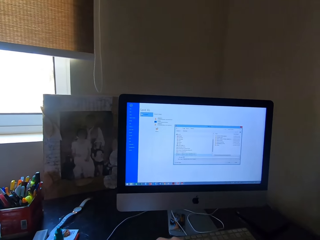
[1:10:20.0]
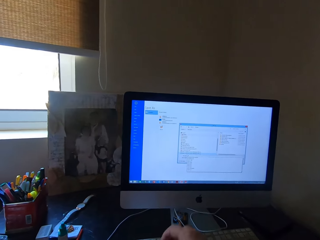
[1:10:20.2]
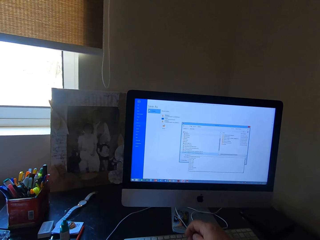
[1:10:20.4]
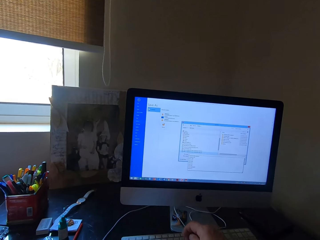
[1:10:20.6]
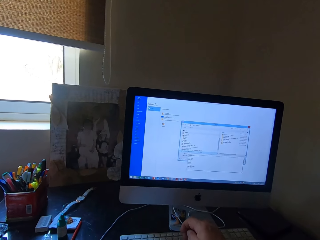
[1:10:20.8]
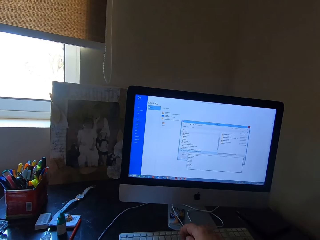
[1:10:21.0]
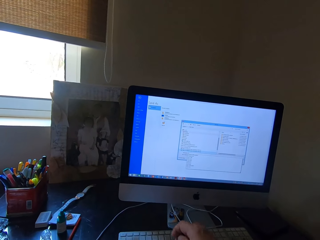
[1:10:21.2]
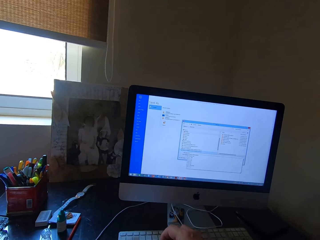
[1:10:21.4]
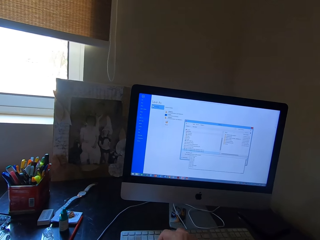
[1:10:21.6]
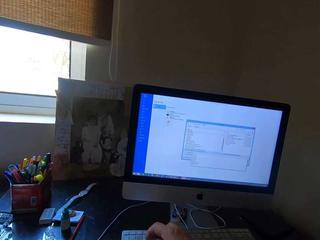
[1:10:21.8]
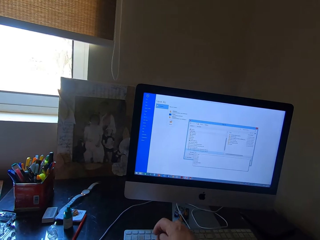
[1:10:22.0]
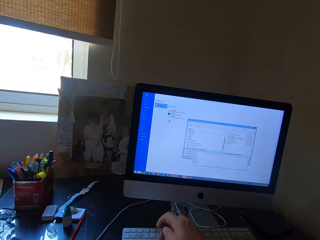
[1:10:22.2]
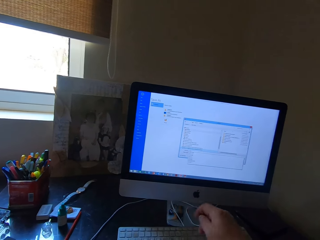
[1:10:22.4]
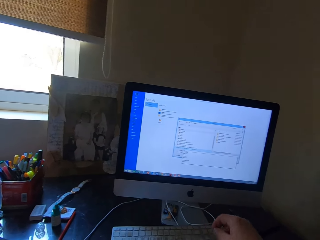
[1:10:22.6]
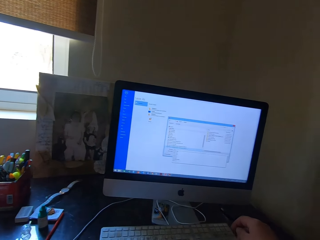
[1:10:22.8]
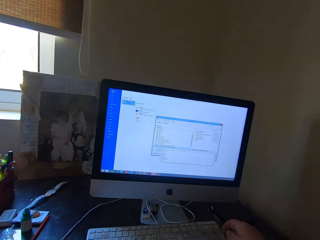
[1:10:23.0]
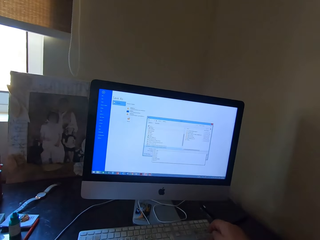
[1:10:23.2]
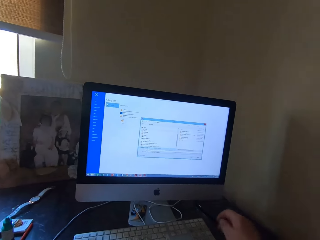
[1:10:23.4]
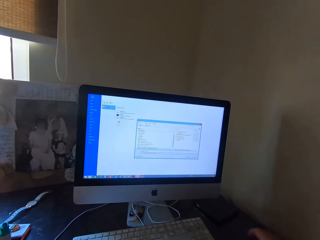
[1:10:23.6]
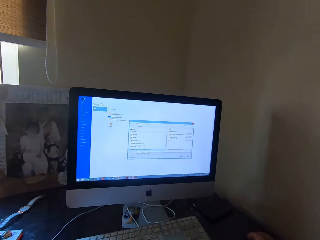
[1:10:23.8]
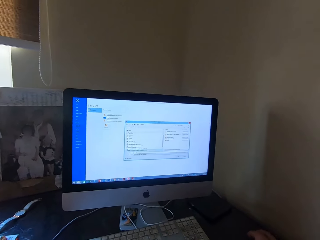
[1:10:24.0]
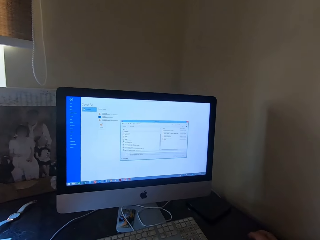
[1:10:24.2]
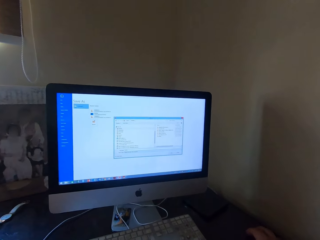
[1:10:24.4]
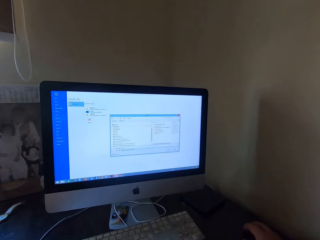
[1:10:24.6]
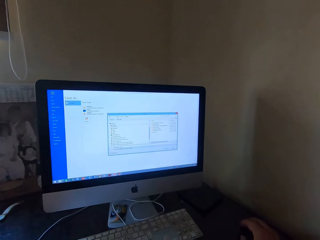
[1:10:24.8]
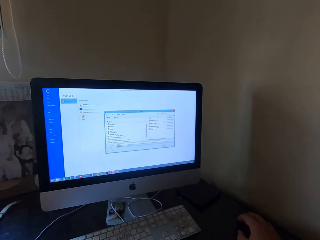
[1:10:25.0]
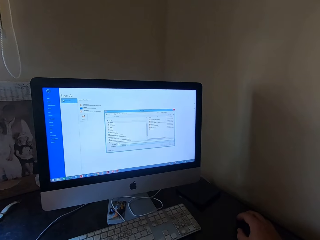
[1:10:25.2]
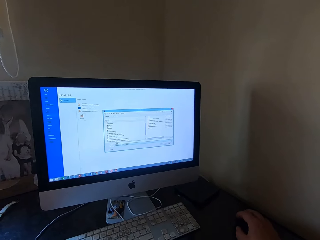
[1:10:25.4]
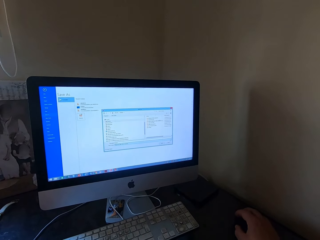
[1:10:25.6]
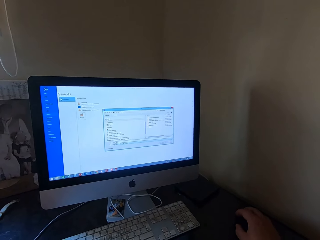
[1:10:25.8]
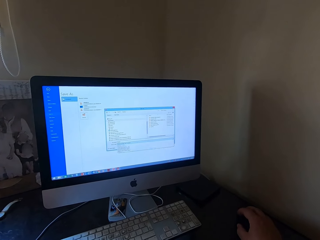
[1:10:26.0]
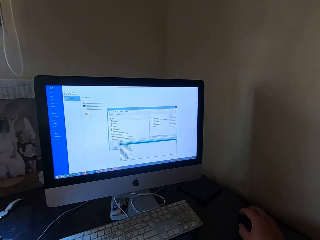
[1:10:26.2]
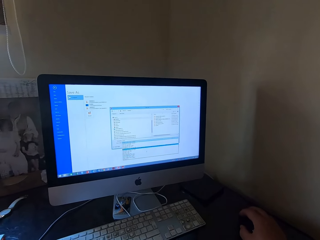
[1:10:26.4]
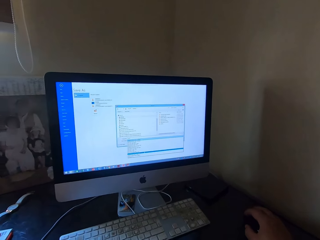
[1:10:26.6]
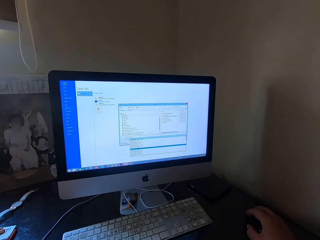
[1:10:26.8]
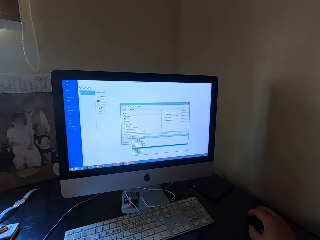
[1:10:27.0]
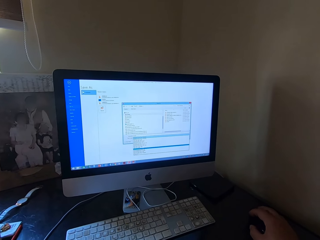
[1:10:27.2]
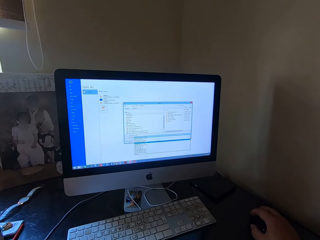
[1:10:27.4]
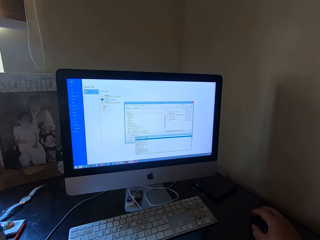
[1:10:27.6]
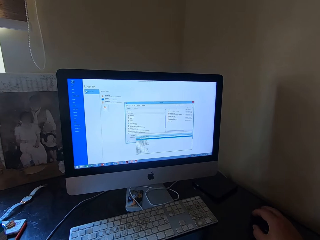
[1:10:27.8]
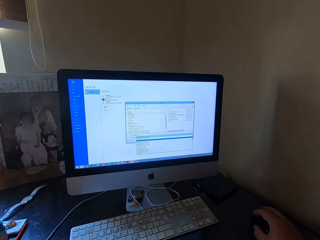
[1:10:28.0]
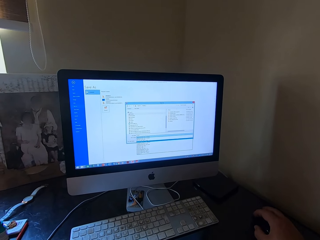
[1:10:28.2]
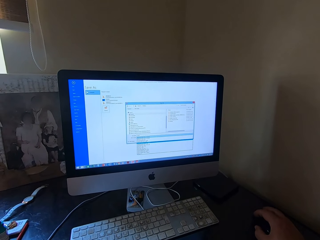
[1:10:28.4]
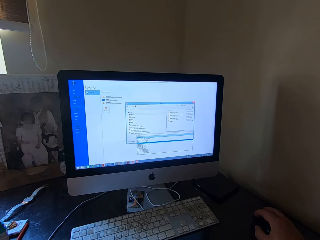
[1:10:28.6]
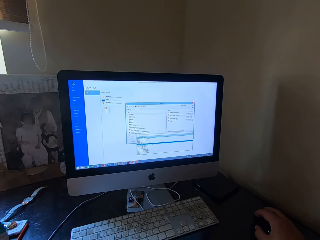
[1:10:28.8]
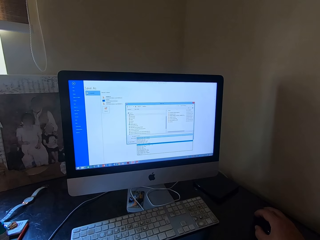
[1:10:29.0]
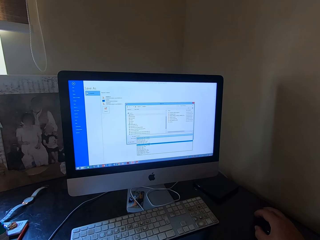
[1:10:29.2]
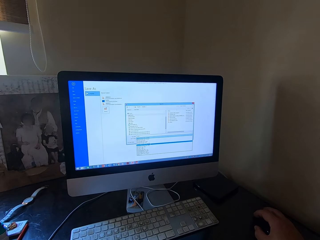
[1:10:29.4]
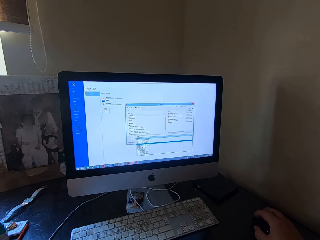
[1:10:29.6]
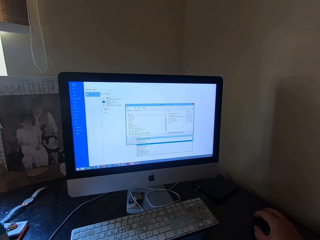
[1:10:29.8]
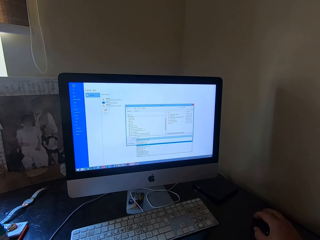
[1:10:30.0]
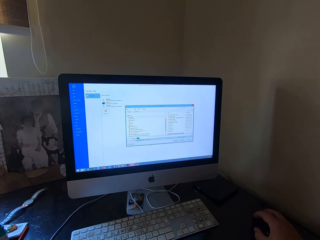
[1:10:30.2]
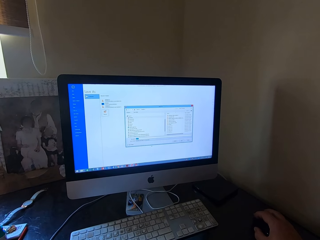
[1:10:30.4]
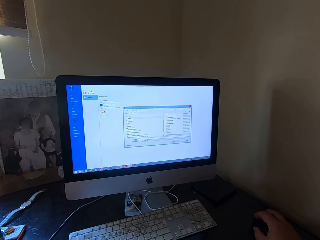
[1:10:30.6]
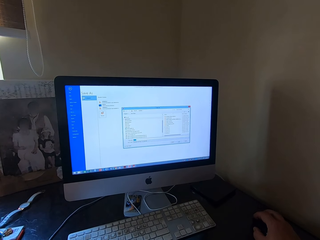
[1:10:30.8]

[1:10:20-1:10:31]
The camera wearer types on the keyboard. They click on a mouse.

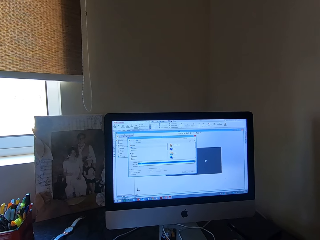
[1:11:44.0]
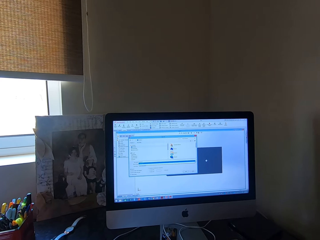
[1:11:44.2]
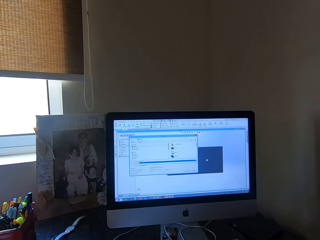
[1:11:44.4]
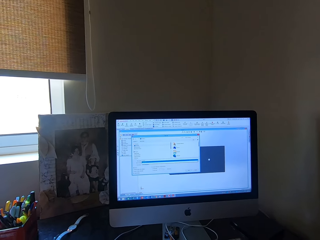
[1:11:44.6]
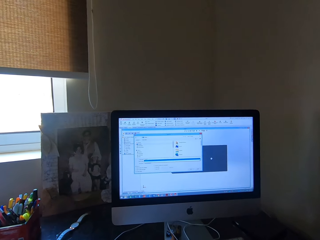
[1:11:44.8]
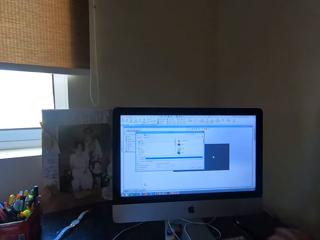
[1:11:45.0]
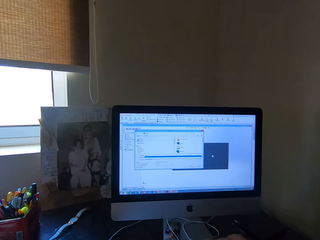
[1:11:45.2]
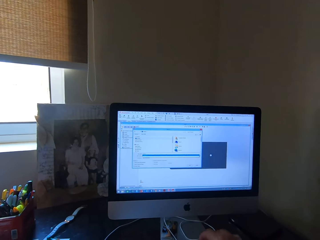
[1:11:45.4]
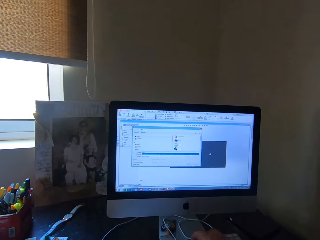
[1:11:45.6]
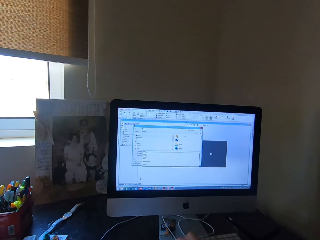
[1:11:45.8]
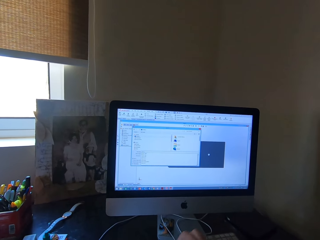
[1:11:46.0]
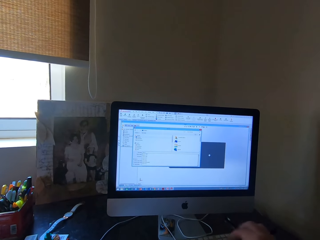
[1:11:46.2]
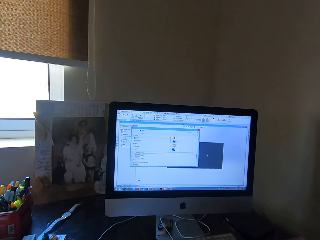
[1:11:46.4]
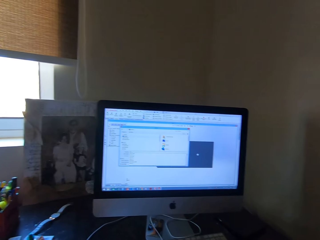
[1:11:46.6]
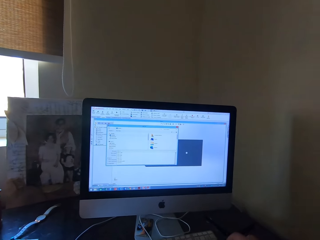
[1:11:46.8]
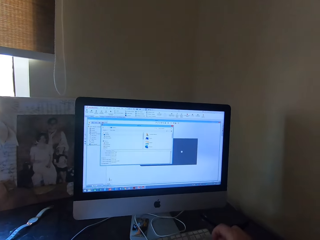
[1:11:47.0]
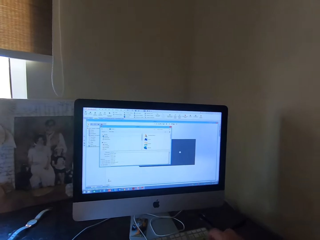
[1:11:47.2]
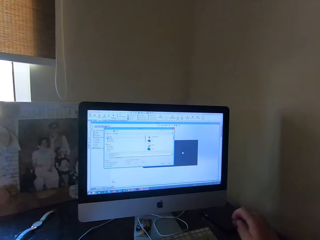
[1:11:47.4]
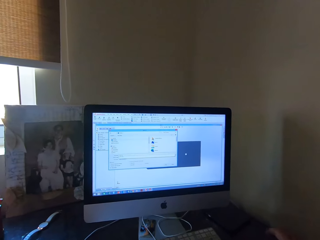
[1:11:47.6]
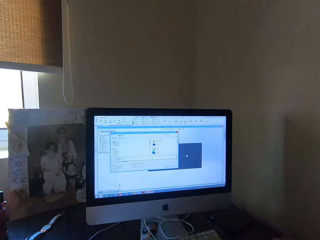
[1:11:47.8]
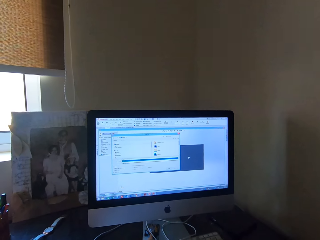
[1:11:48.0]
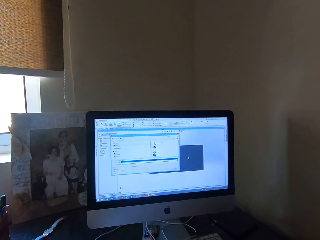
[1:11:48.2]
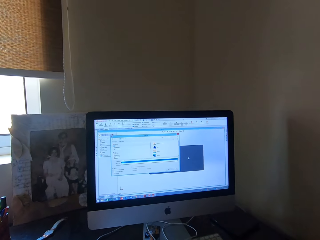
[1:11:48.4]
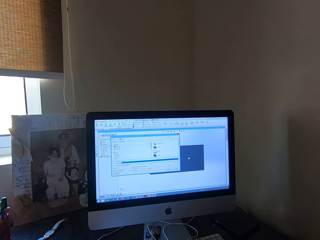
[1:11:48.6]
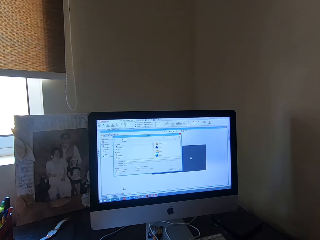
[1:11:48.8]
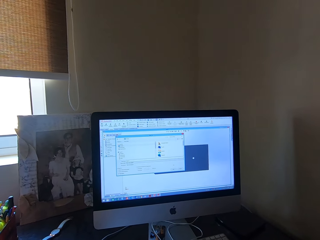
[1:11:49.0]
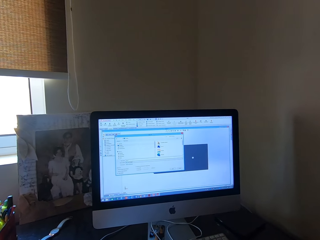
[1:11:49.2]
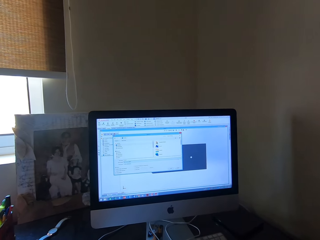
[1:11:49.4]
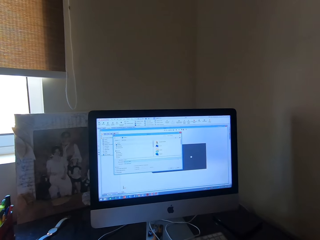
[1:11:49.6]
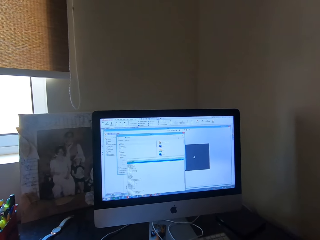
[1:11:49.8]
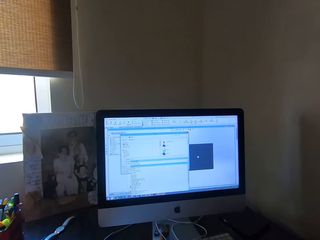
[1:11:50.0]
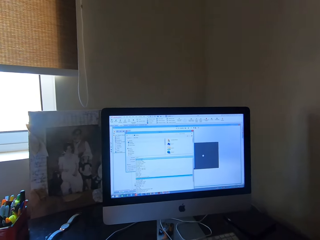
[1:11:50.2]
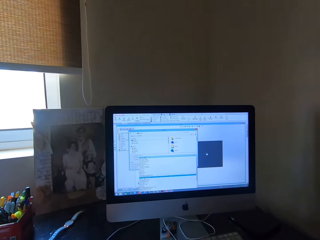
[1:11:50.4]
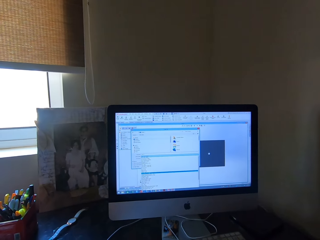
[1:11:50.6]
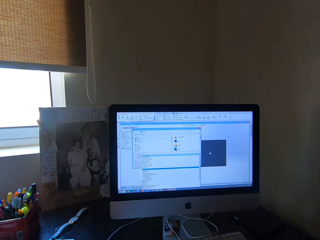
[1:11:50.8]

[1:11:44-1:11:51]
The camera wearer taps on the keyboard.

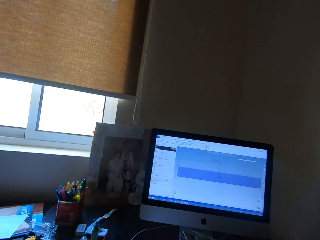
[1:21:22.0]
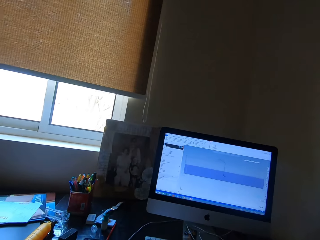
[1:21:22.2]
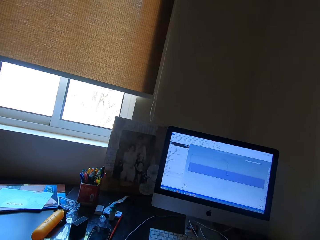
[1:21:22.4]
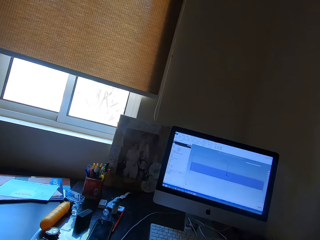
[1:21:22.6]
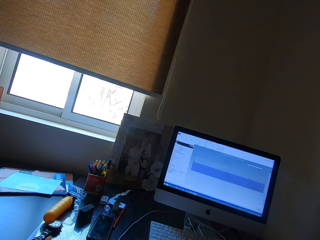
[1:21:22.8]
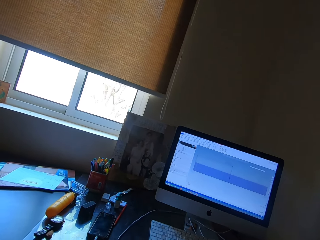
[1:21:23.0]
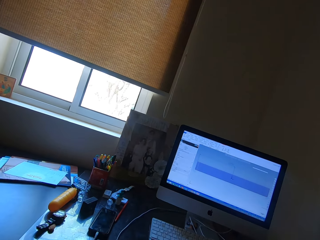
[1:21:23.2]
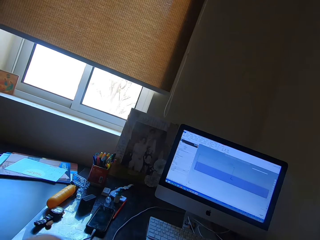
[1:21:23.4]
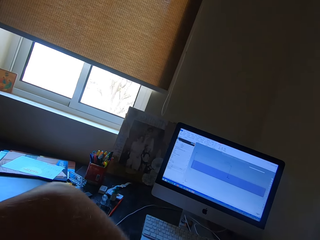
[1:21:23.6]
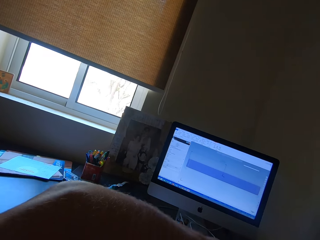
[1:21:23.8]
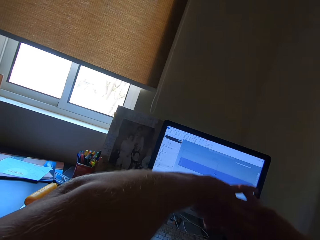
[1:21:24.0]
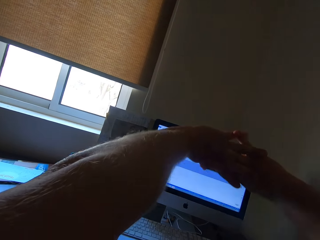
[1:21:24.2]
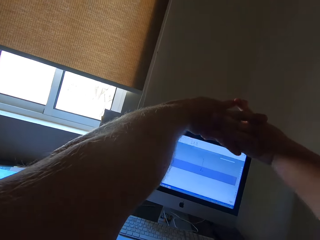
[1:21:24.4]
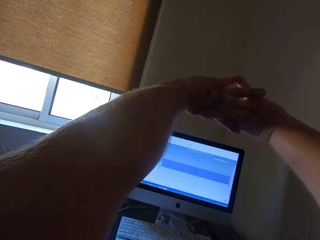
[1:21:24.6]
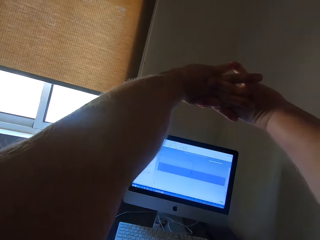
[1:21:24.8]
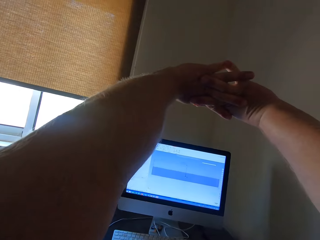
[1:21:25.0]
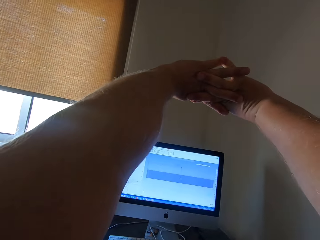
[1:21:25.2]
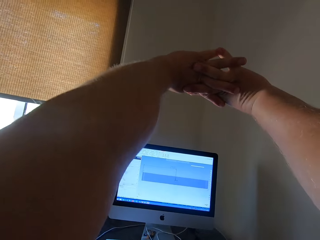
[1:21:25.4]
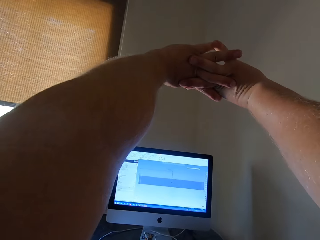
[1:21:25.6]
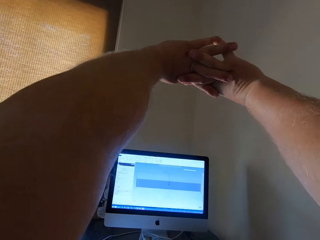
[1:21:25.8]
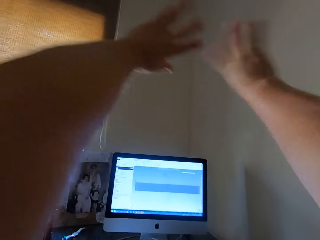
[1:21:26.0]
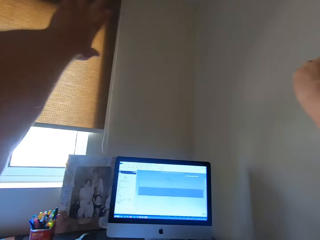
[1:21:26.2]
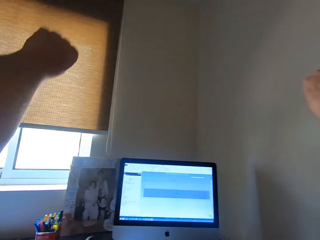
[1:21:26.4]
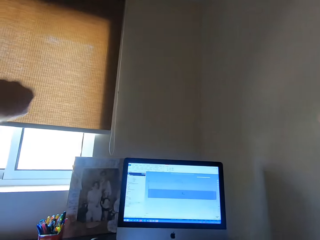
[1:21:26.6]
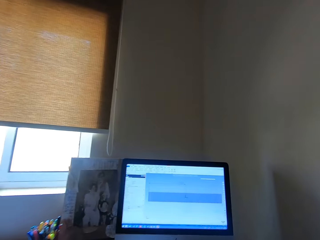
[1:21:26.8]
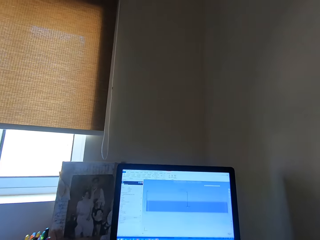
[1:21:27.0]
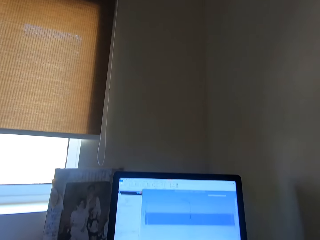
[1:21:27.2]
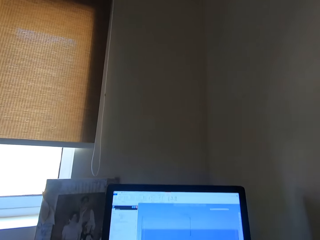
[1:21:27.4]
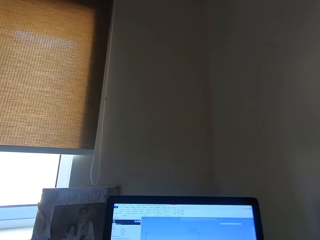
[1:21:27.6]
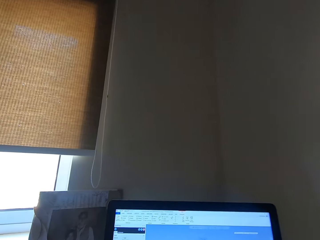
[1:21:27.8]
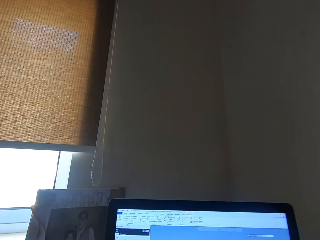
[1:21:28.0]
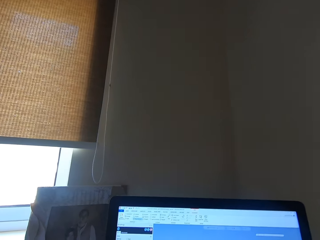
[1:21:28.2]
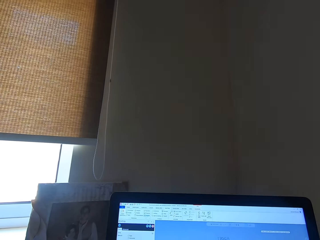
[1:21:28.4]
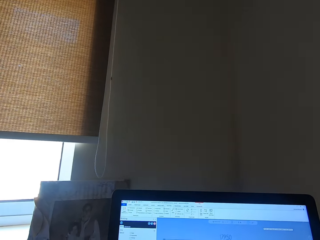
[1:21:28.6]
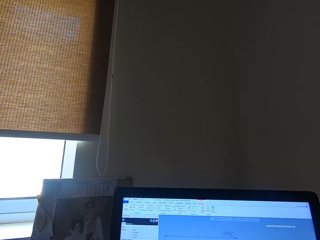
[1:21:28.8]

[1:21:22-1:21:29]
The camera wearer stretches both hands. He lifts his hands and puts his hands down.
